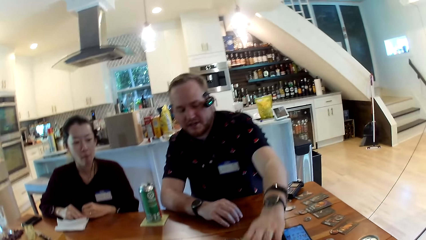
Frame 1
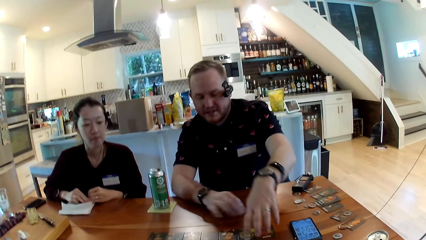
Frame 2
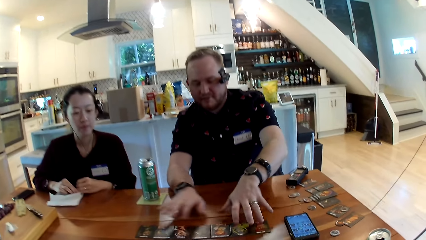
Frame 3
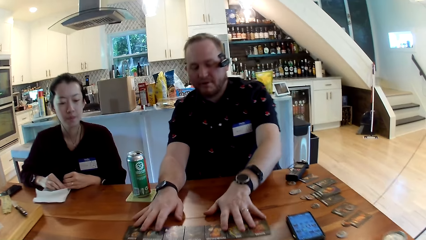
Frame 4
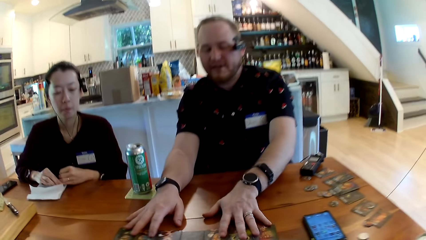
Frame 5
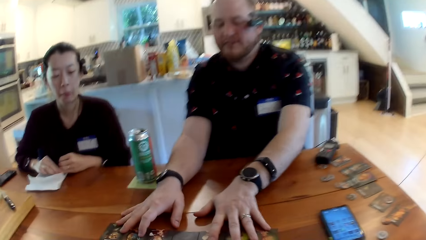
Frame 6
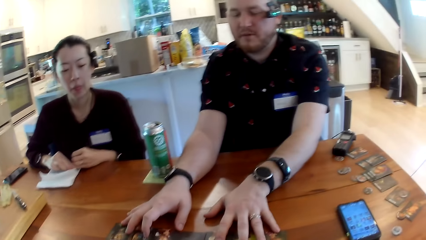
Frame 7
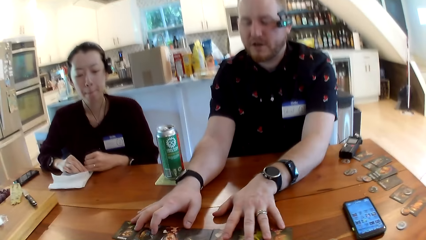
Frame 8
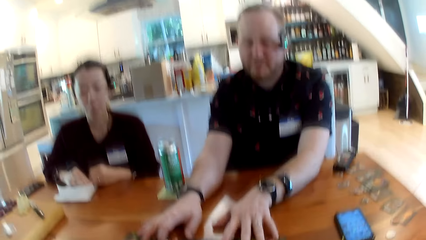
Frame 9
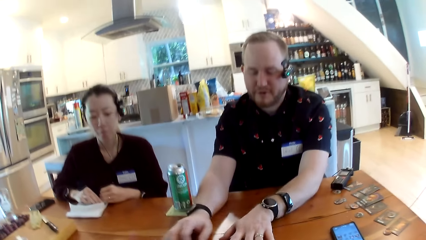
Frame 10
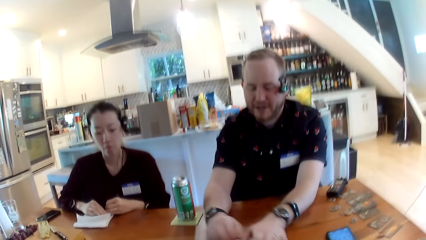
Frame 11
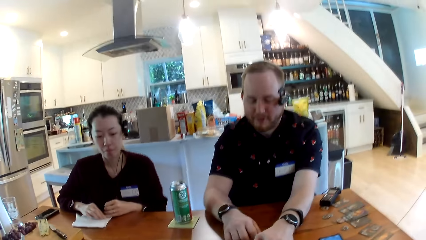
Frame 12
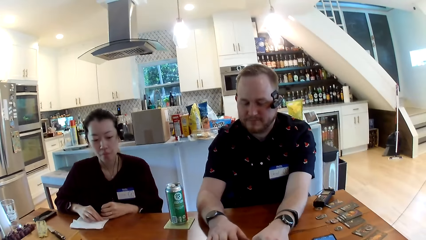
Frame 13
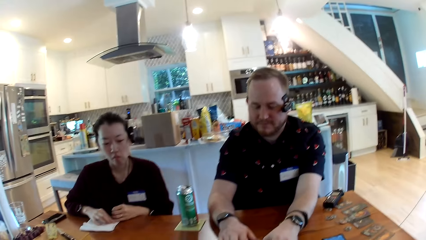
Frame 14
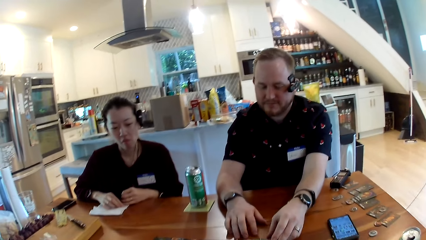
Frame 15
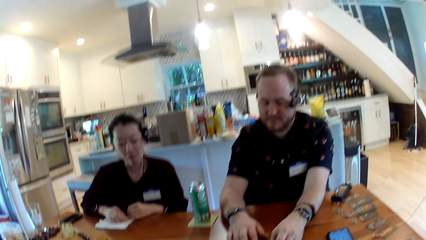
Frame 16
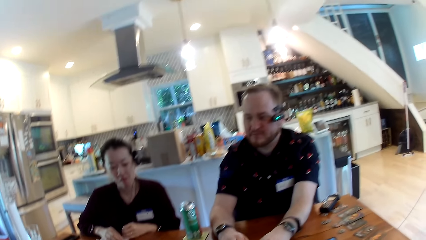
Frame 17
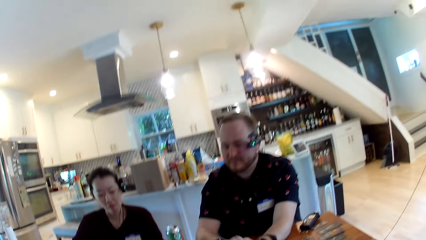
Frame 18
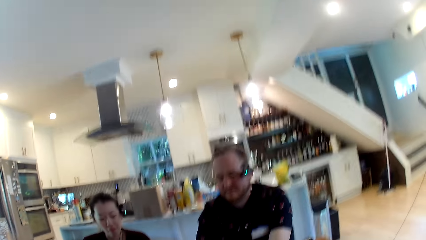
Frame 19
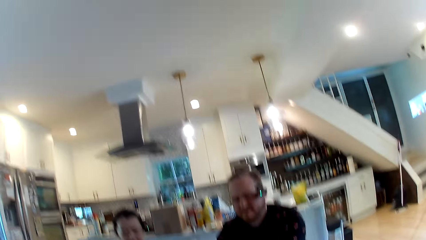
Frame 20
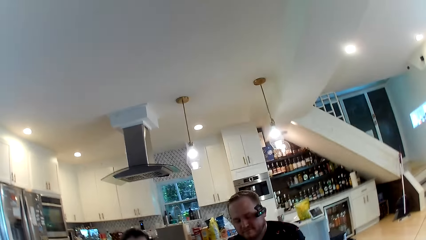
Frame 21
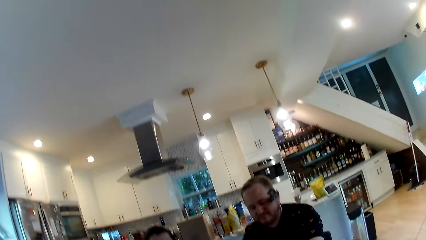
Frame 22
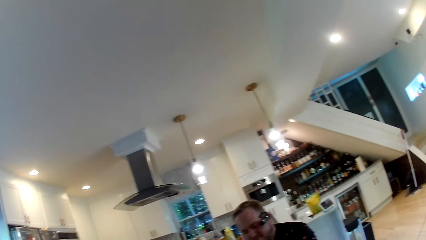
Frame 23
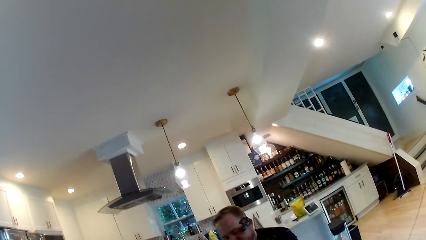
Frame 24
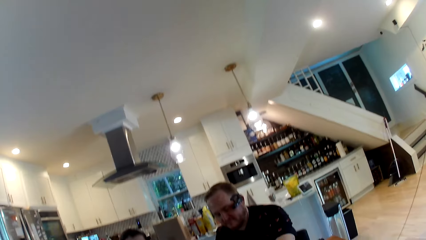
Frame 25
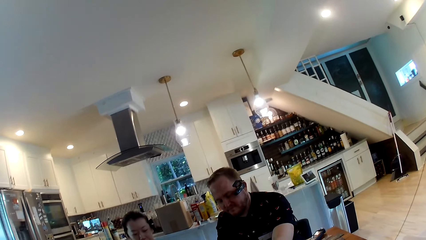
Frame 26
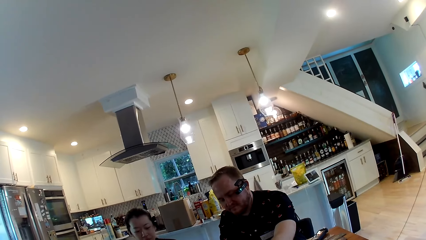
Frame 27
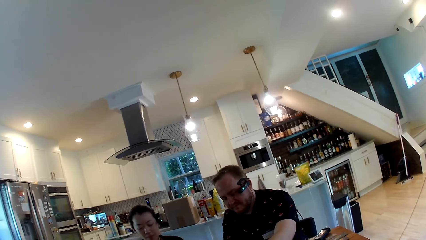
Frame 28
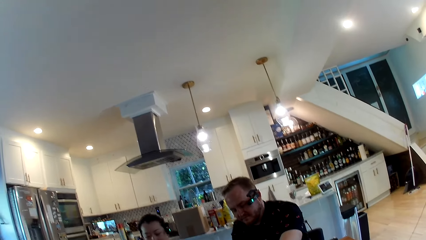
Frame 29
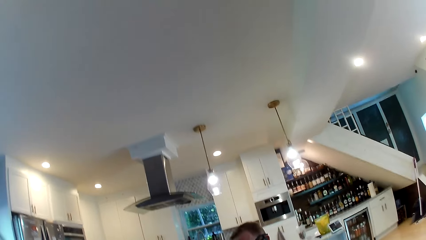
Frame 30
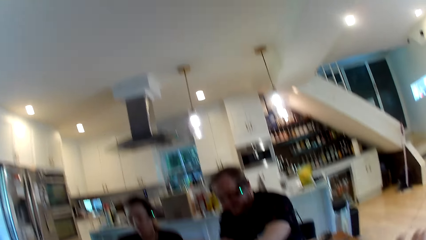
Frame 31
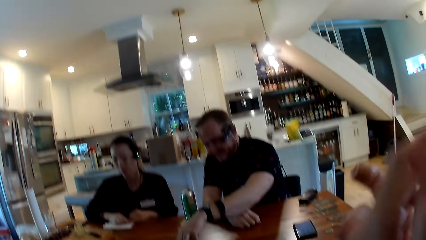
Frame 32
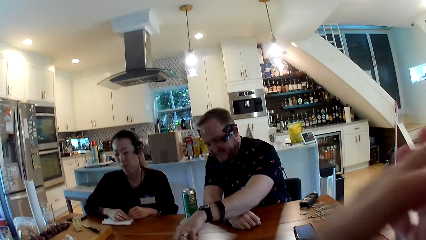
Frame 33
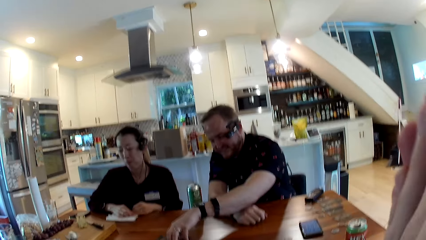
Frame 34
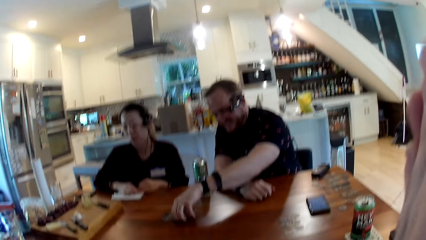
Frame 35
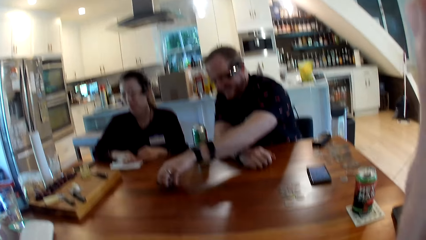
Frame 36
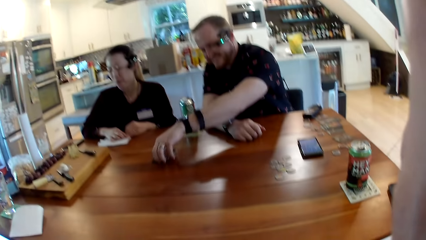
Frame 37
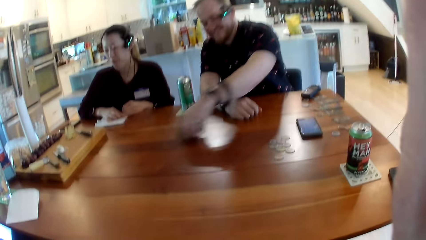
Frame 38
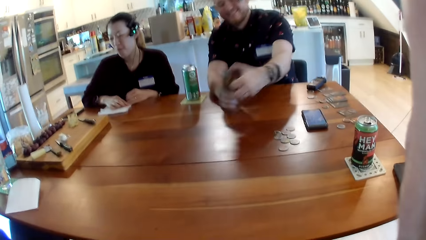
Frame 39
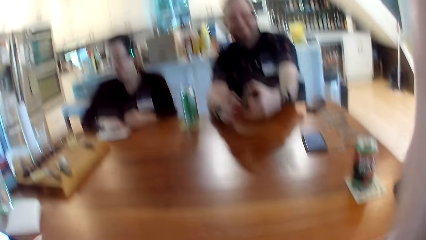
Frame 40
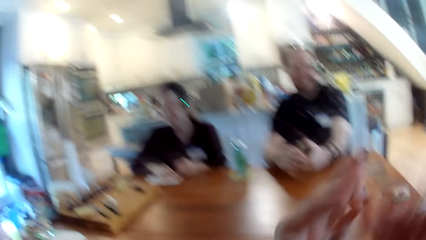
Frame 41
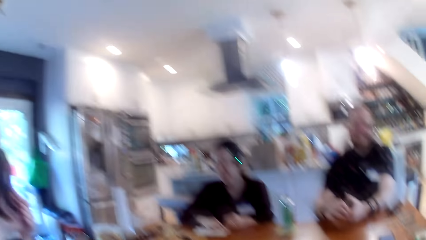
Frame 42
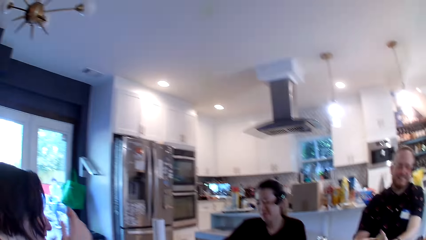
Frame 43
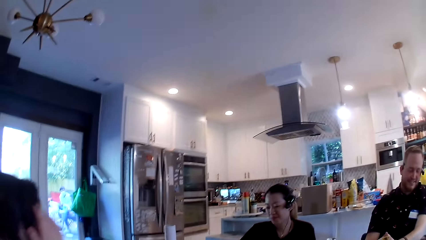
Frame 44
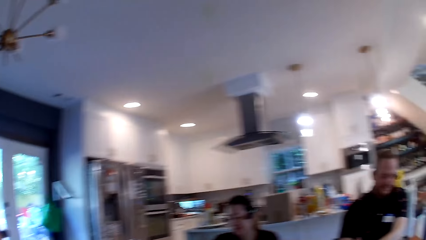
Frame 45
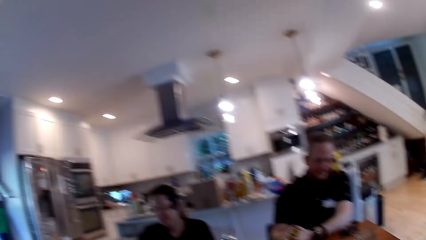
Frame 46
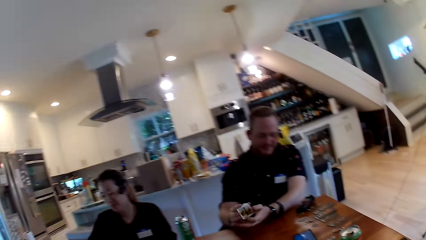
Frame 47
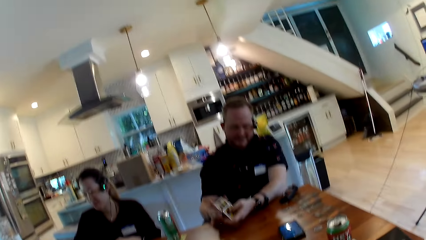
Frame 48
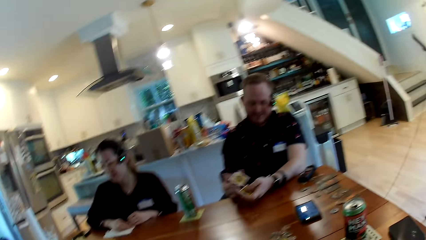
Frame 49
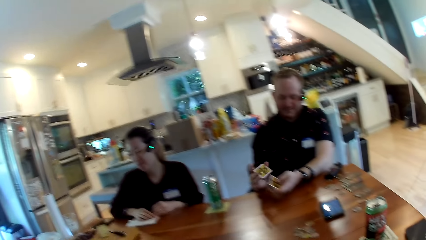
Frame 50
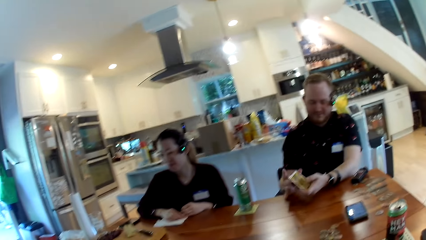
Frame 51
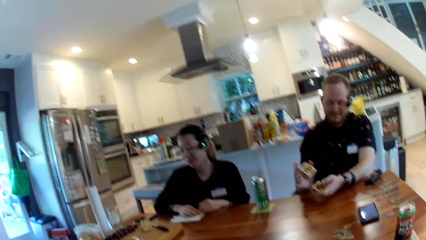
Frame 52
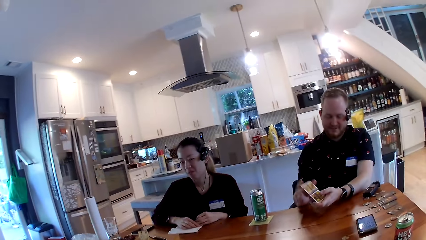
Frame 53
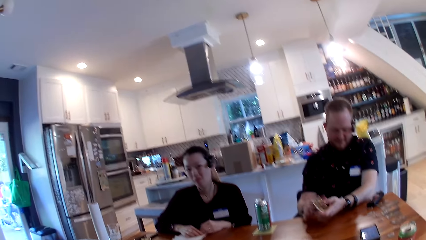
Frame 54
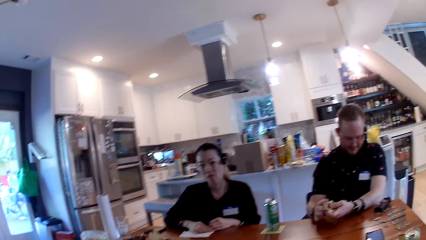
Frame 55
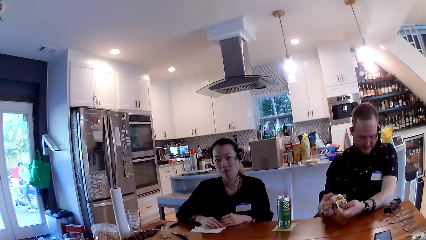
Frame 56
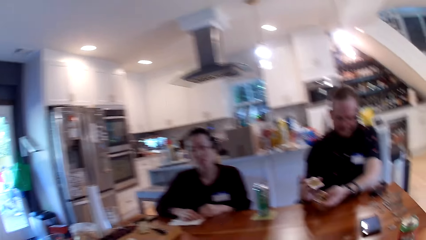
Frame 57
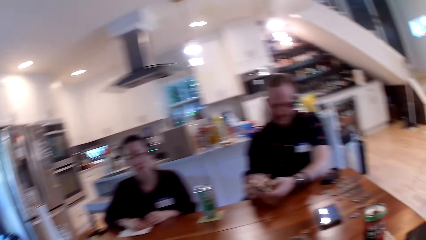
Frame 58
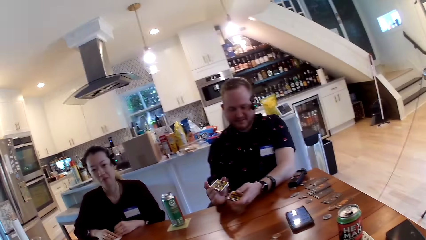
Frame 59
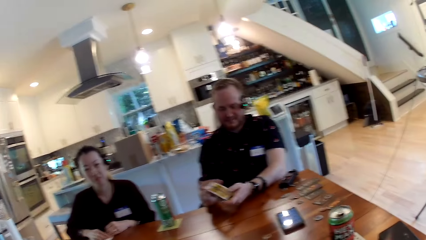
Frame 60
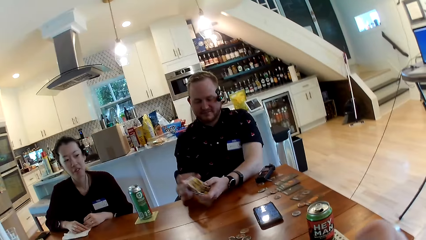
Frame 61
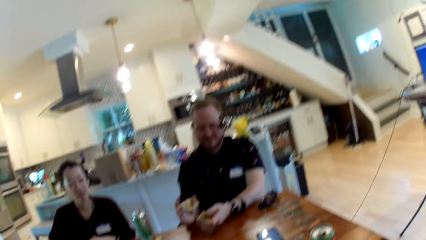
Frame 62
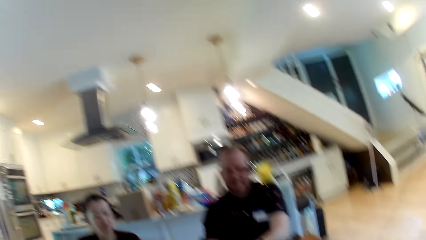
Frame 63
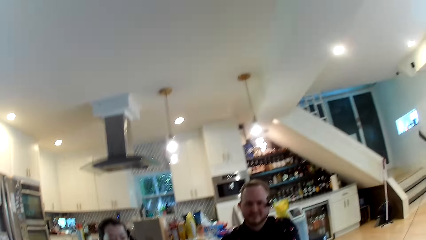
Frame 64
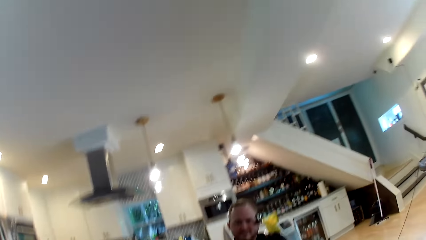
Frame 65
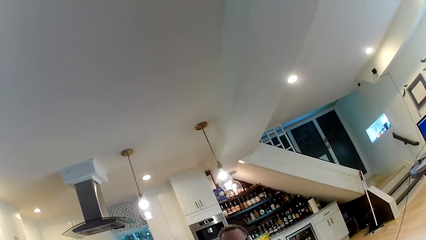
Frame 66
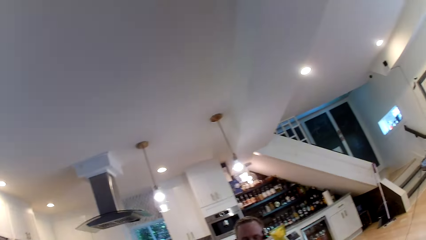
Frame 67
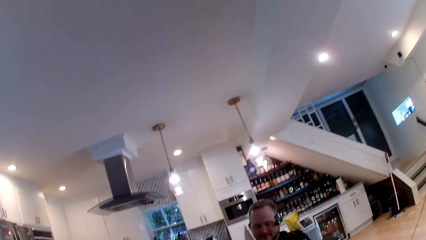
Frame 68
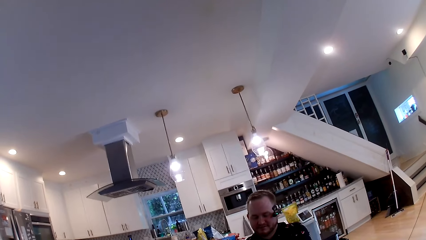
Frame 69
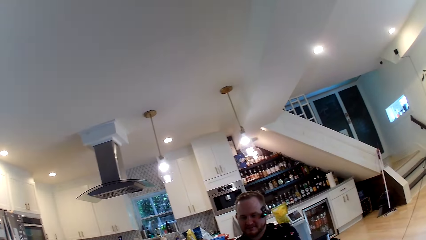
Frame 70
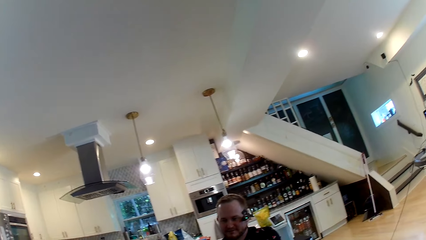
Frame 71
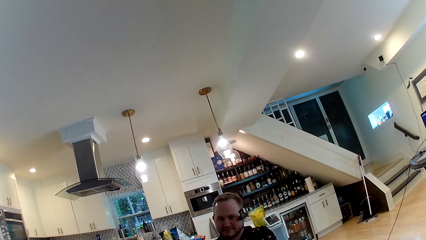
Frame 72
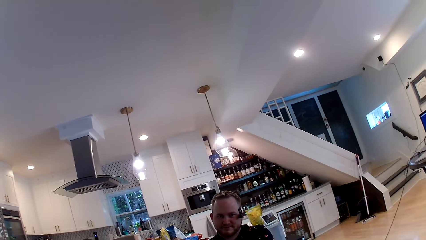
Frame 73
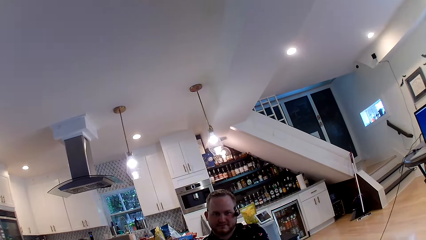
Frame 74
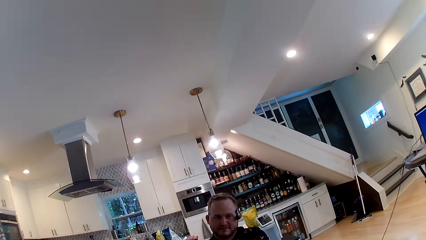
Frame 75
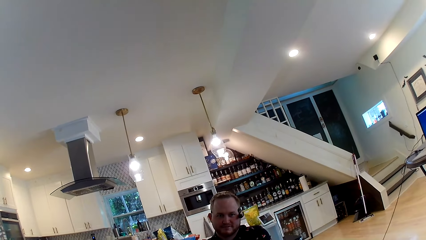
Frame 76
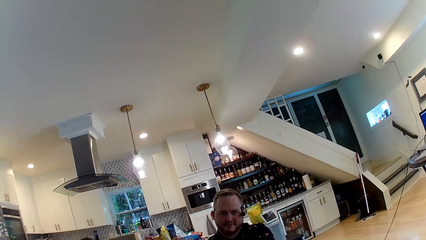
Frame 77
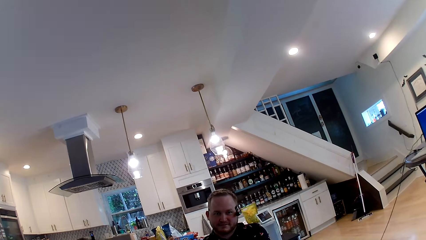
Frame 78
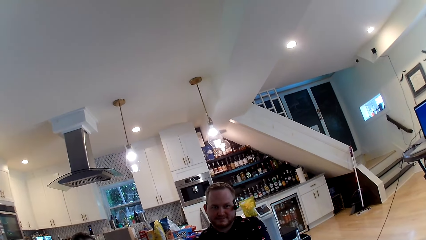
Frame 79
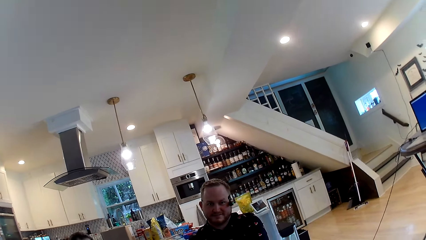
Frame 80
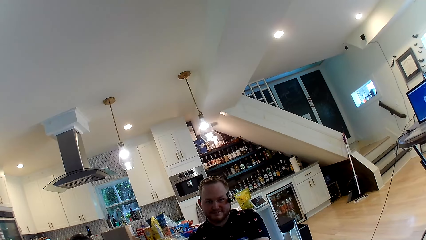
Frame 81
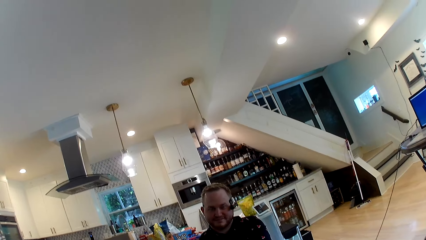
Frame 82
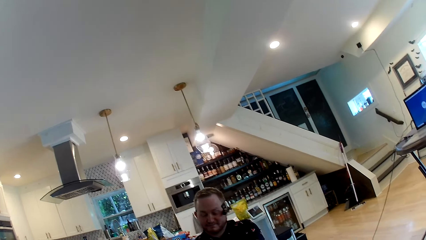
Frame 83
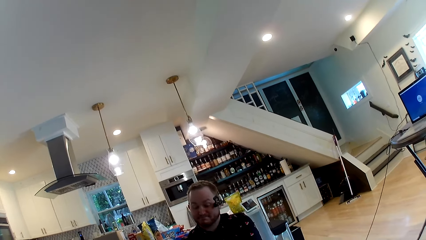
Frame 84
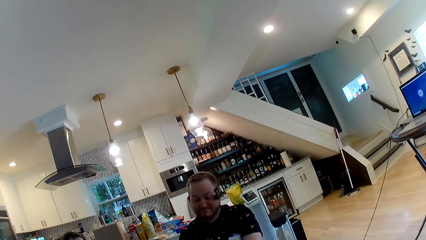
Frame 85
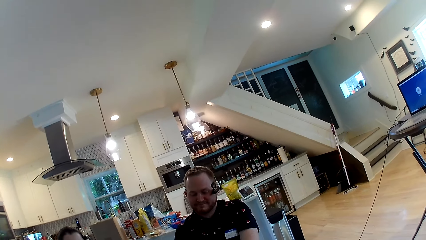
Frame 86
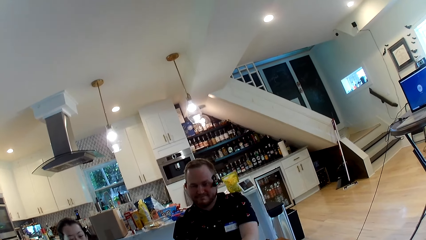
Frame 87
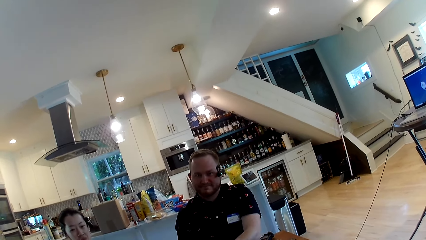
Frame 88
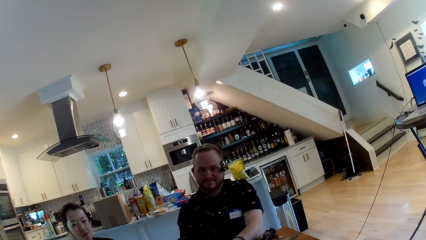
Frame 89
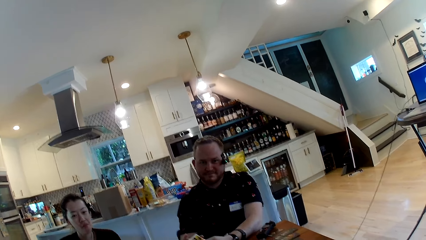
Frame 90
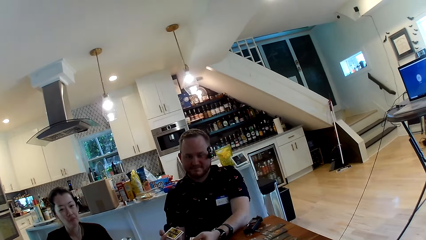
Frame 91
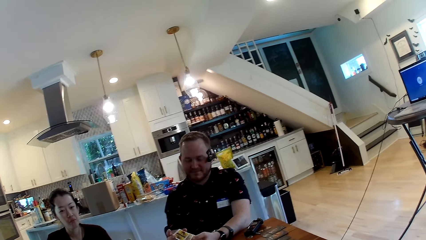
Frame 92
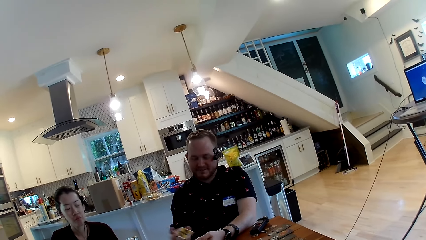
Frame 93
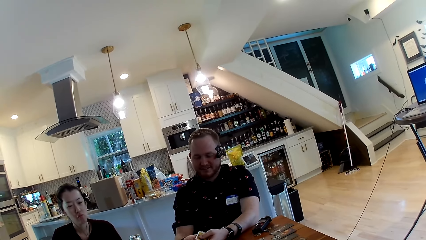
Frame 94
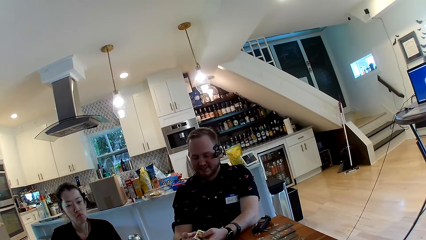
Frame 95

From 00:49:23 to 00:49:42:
The man touches the cards on the table with his hands. The man gathers the cards with his left hand. The man shuffles the cards with his hands.
